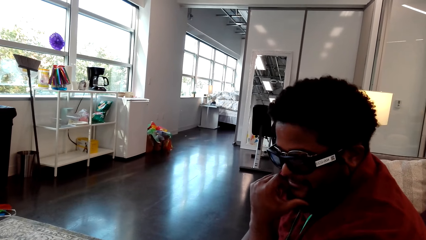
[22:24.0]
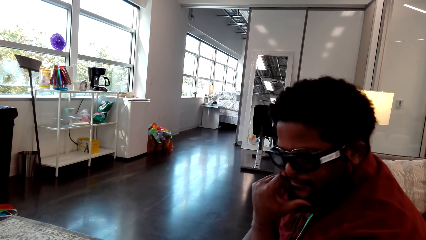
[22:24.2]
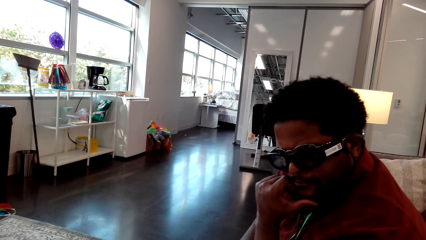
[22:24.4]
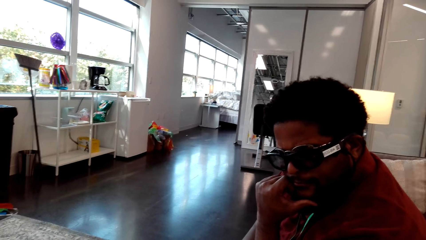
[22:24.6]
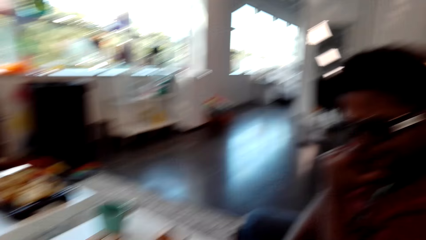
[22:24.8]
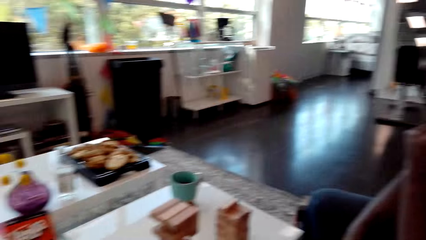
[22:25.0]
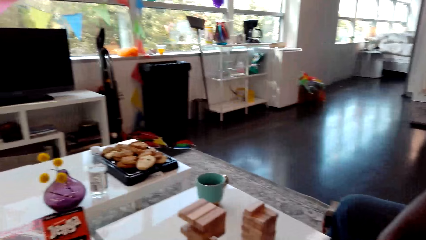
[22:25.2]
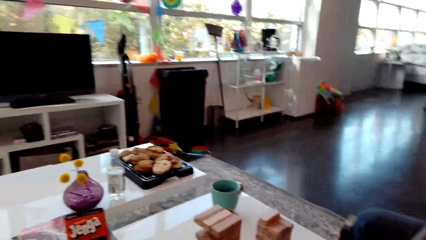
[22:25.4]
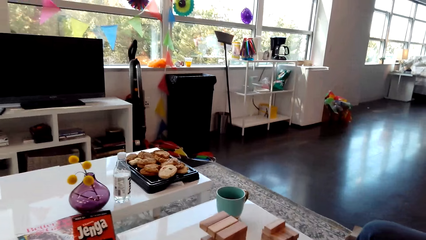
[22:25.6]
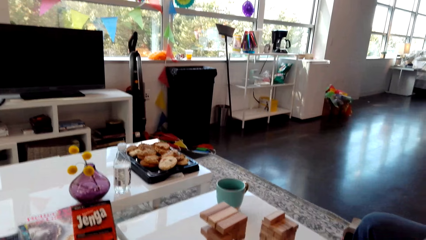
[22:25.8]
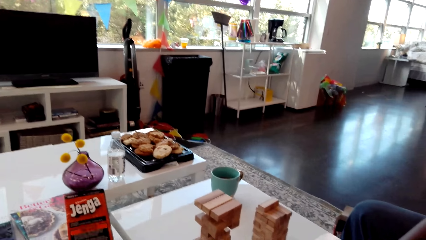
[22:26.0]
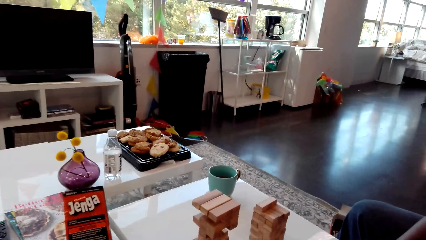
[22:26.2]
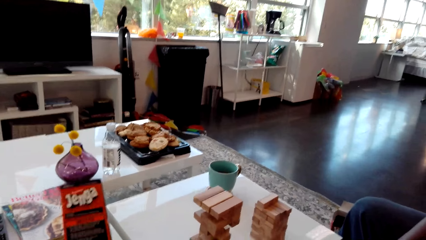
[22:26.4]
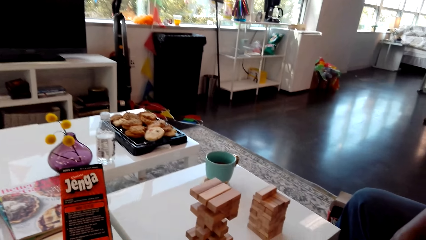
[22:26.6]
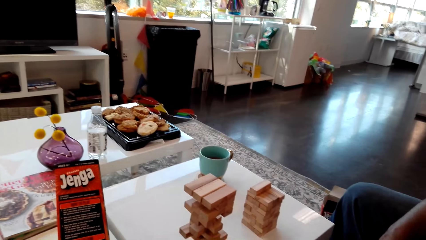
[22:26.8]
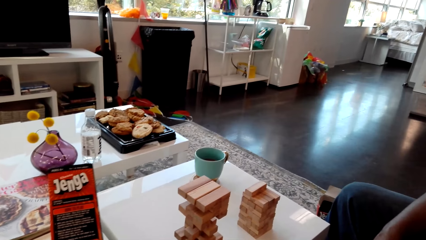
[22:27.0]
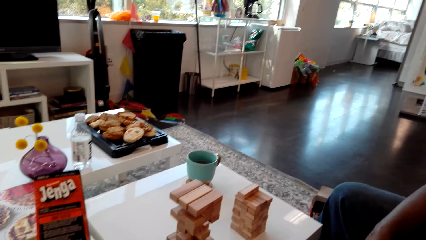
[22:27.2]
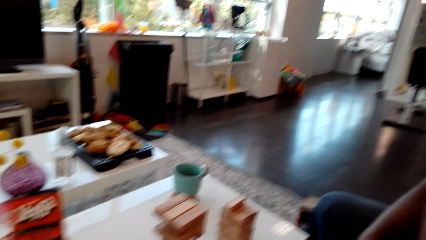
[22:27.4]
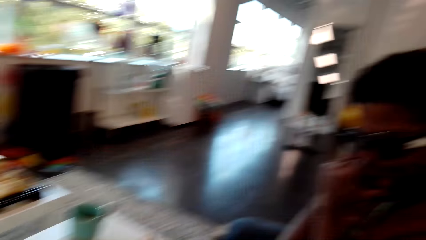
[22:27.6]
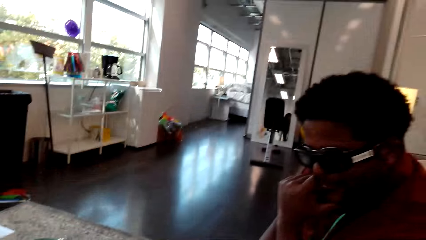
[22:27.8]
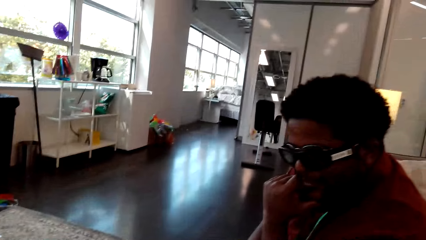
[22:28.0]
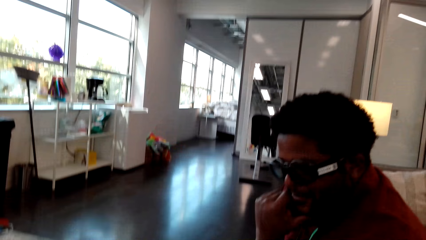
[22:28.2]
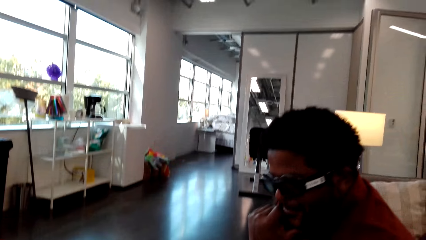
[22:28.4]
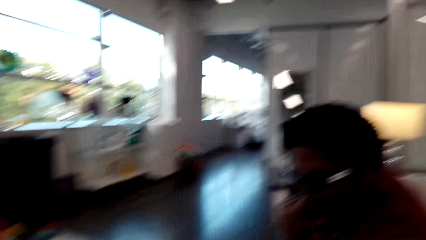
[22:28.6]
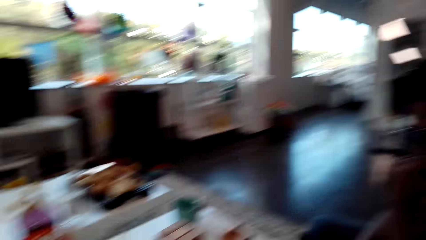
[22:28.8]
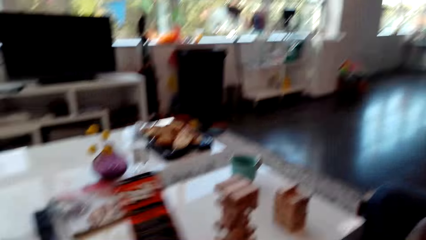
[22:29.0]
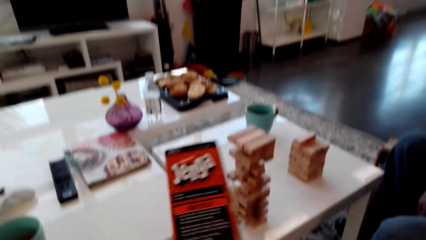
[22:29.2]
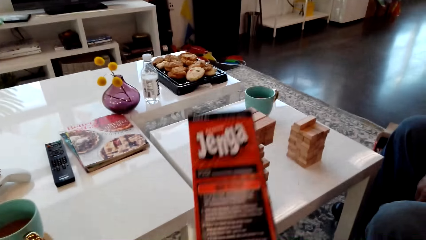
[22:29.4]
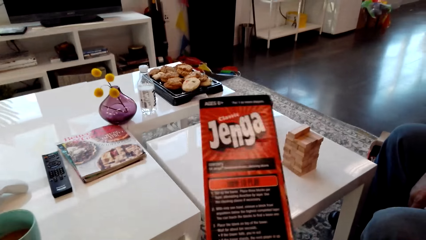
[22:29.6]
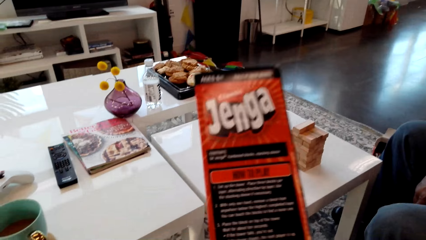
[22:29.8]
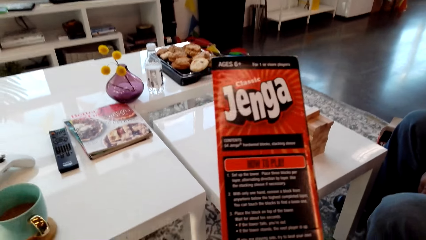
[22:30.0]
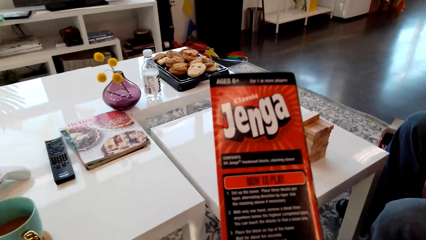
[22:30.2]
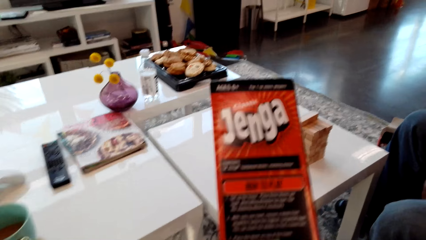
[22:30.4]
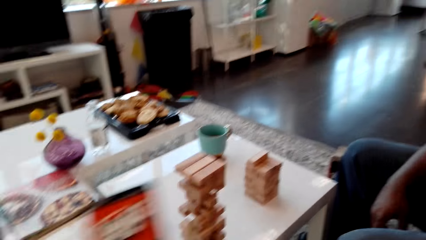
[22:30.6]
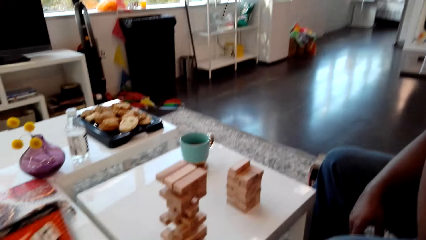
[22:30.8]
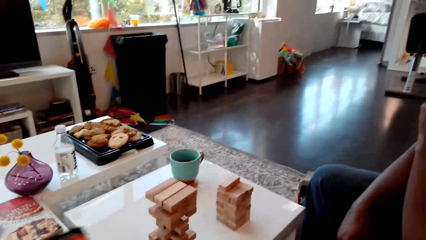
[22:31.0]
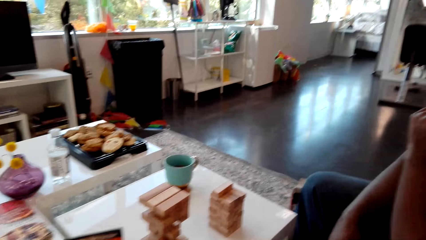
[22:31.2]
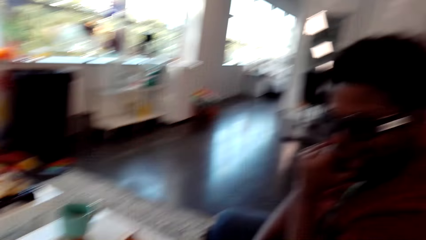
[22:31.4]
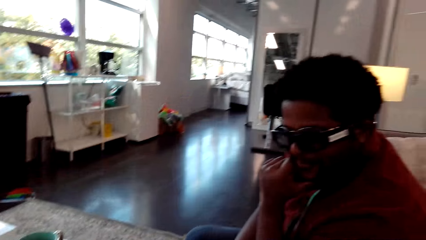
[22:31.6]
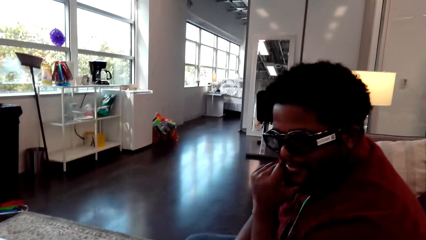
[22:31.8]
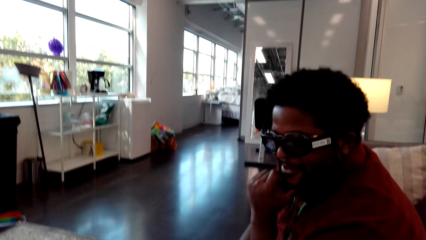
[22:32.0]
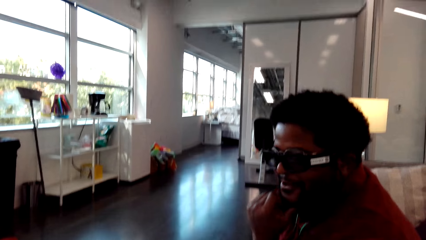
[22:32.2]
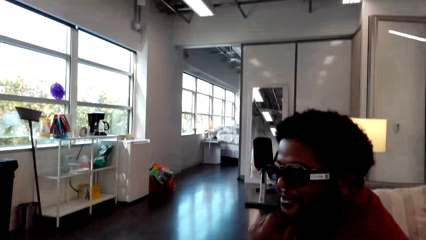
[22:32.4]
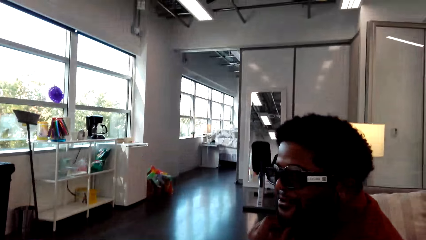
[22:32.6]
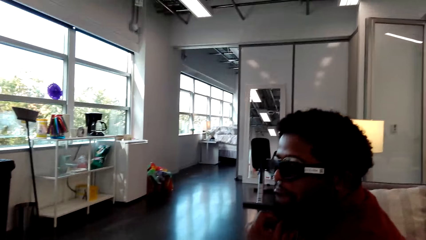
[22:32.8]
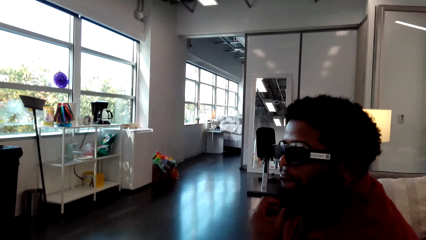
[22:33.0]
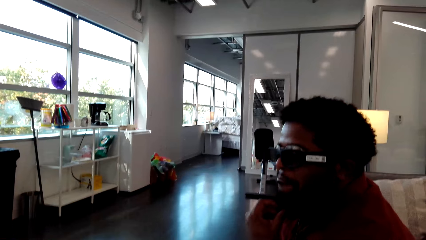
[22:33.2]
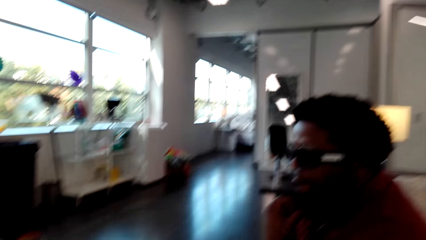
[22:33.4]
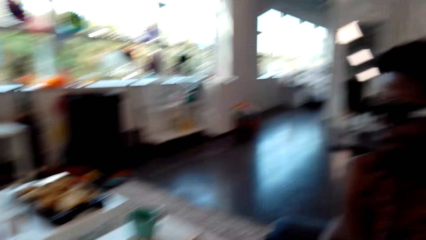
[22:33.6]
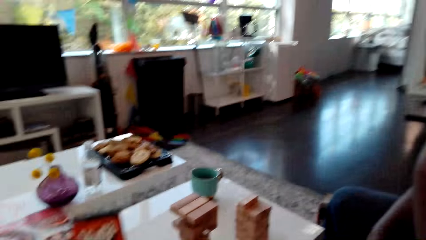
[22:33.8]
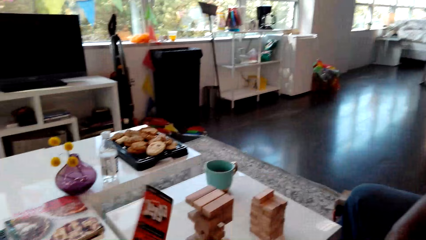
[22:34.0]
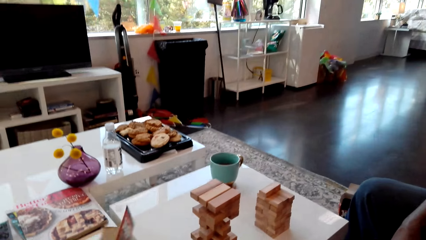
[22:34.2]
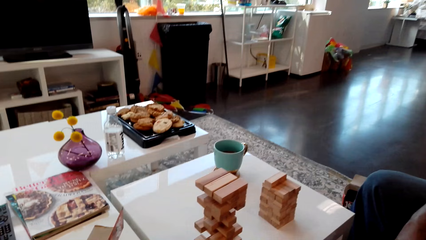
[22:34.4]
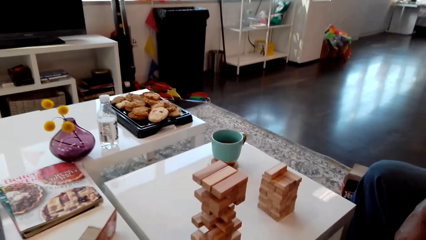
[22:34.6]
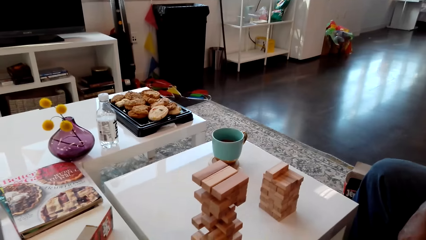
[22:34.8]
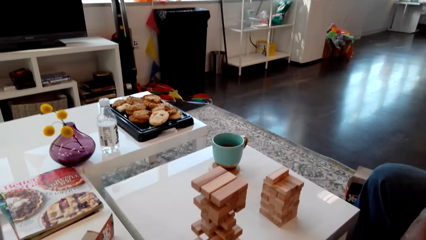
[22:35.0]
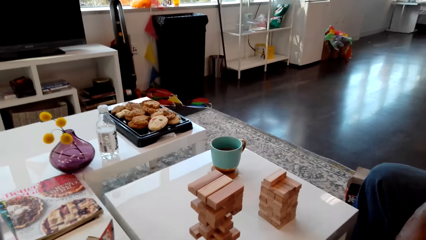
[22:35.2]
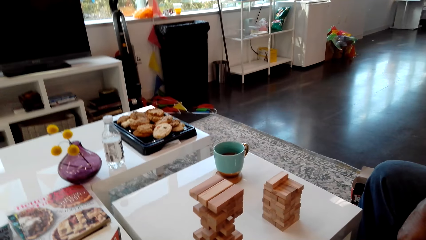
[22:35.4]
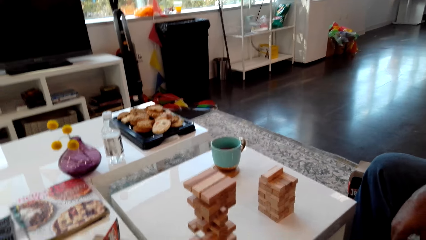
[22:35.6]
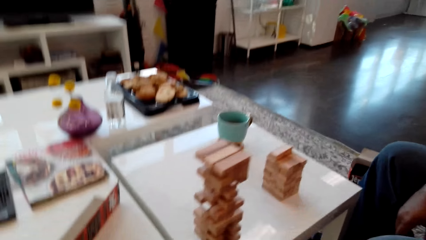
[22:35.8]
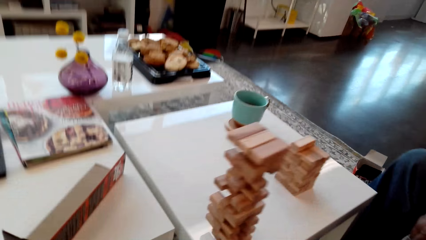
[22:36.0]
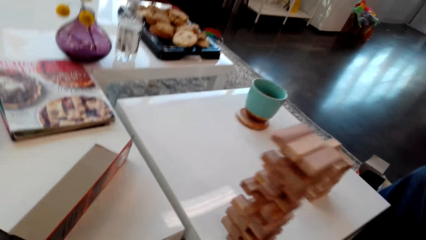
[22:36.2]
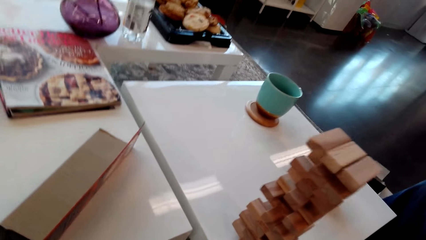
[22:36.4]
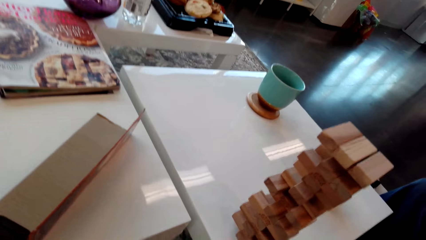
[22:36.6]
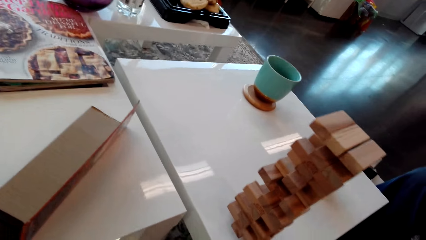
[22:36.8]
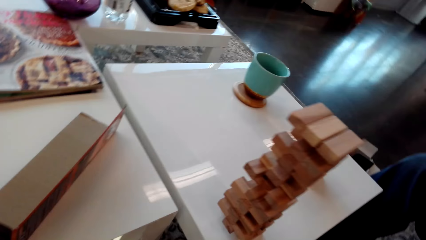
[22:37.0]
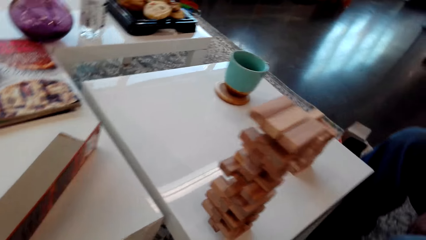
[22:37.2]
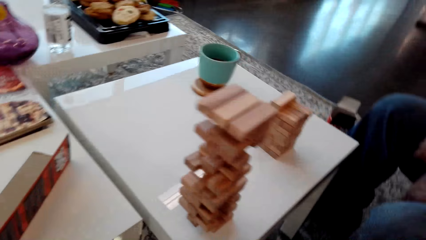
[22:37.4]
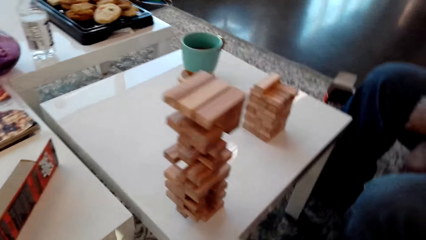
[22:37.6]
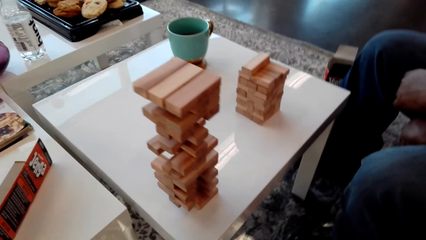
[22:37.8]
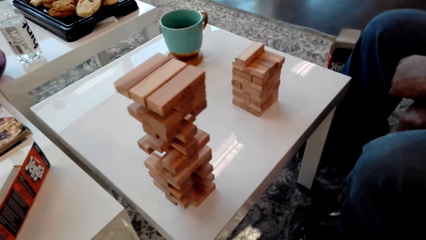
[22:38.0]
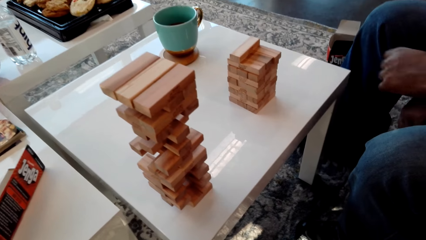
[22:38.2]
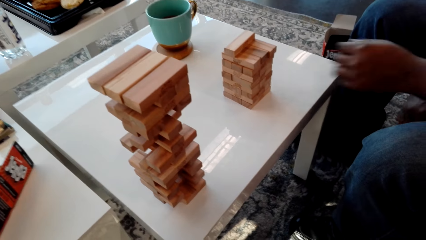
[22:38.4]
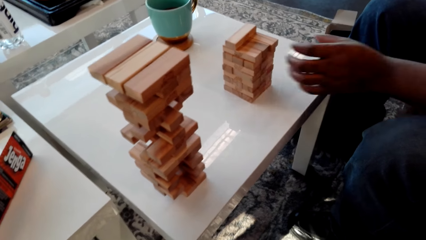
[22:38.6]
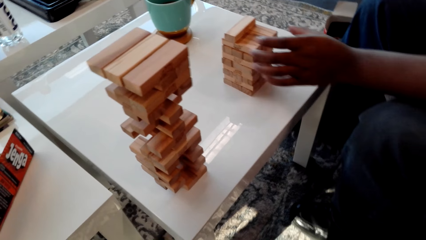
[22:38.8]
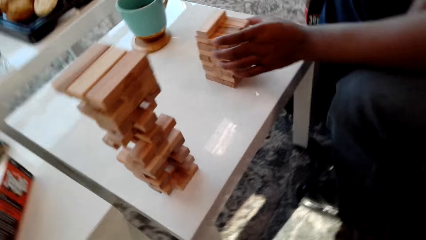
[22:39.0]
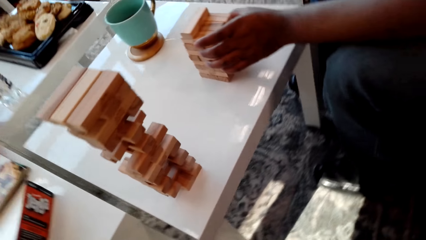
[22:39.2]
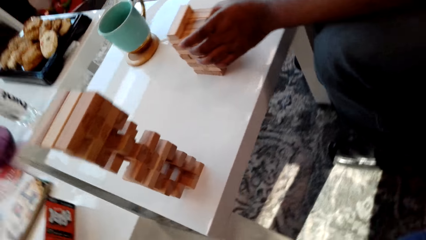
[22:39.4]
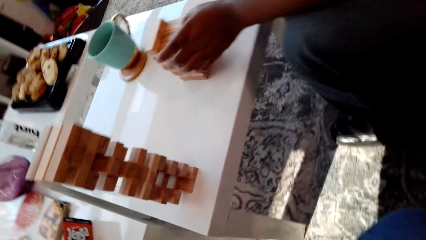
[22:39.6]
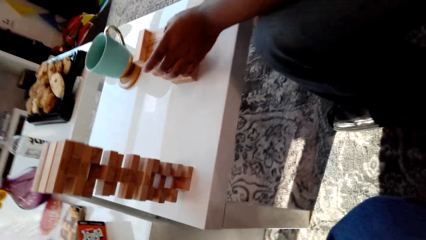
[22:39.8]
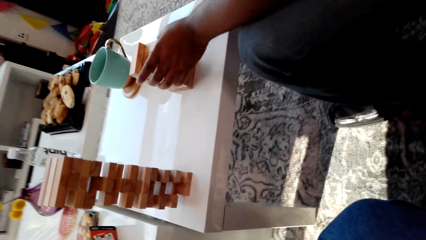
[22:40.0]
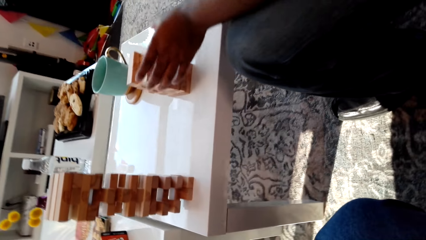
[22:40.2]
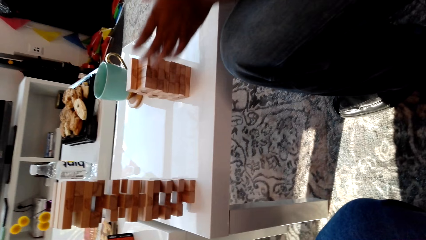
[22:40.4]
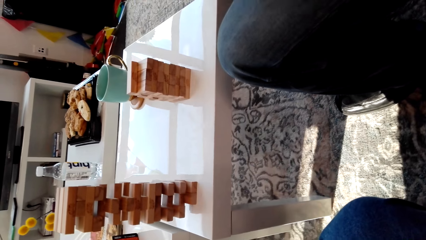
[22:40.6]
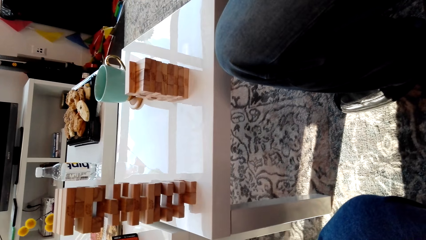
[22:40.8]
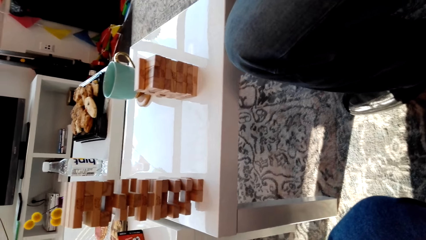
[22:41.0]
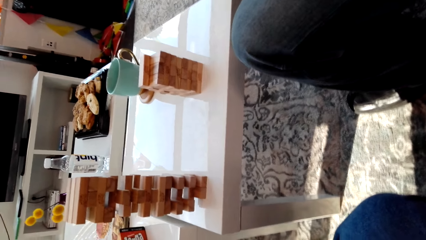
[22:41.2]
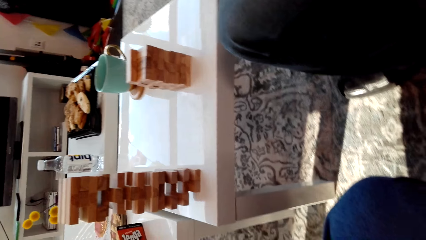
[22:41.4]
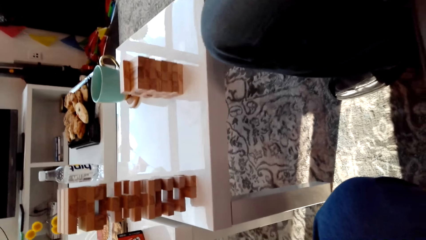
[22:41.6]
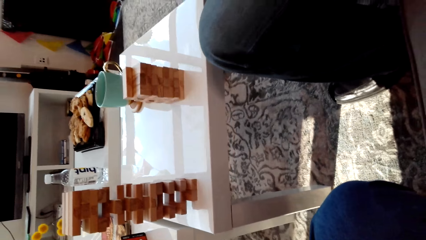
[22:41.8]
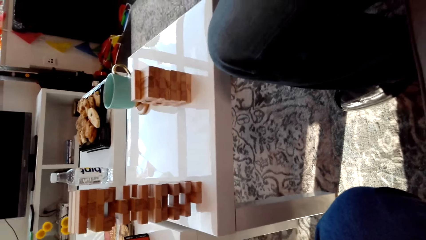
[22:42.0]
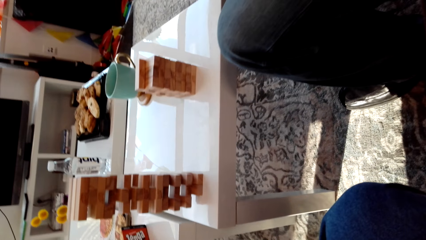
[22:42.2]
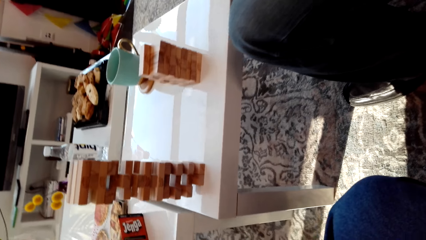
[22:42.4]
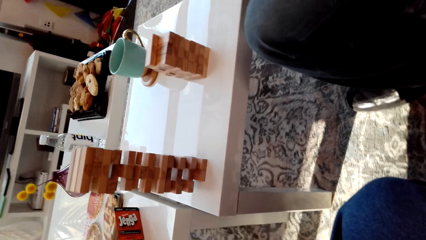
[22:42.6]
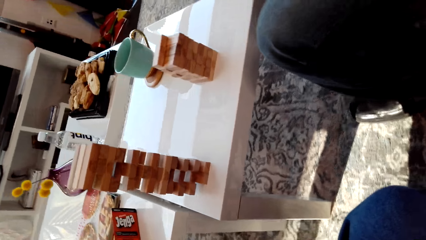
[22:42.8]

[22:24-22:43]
The camera wearer reads the cover of the box. They put the box cover on the table.
